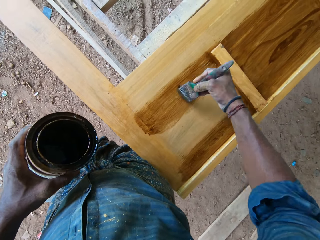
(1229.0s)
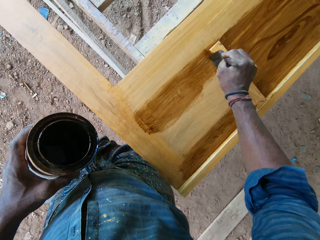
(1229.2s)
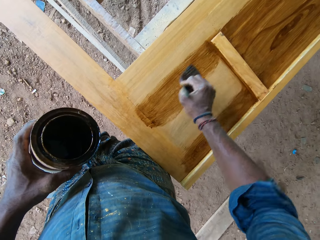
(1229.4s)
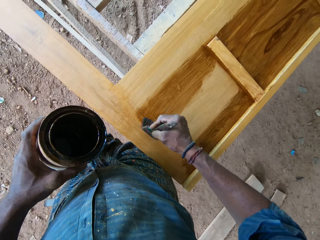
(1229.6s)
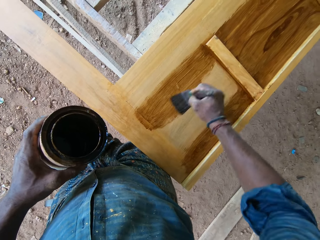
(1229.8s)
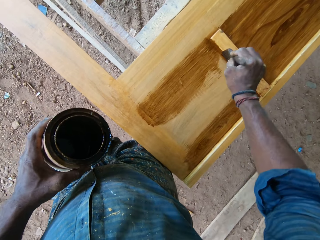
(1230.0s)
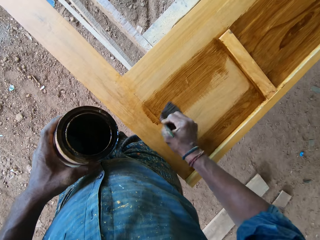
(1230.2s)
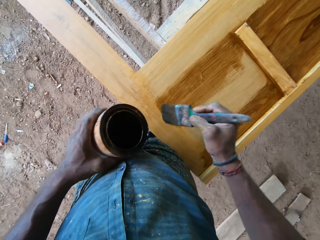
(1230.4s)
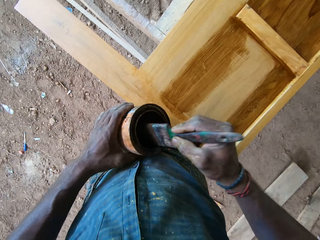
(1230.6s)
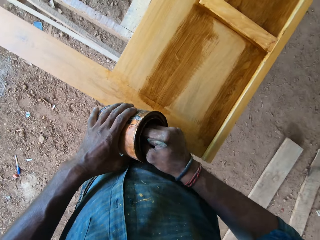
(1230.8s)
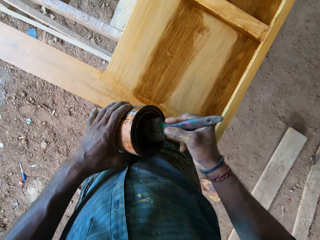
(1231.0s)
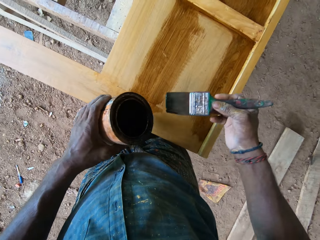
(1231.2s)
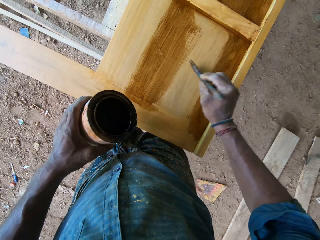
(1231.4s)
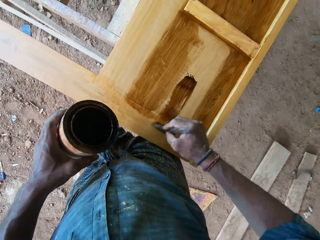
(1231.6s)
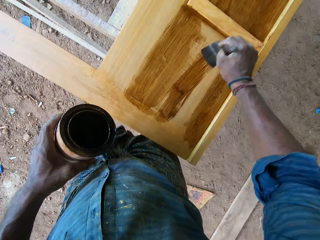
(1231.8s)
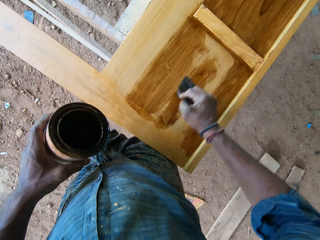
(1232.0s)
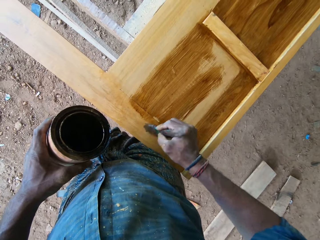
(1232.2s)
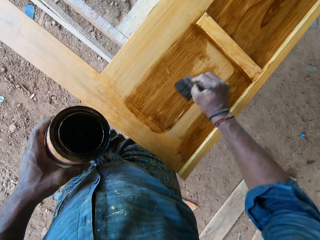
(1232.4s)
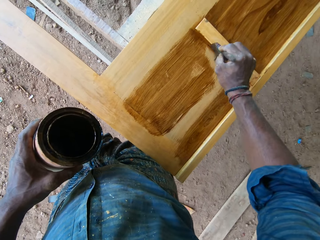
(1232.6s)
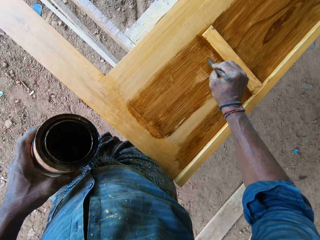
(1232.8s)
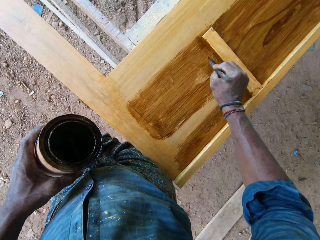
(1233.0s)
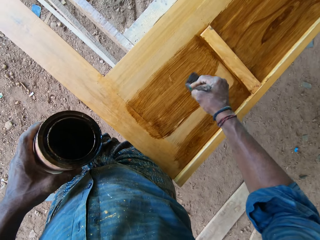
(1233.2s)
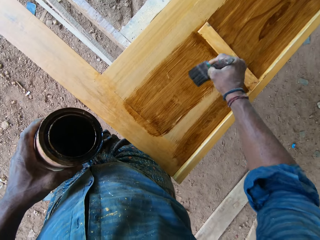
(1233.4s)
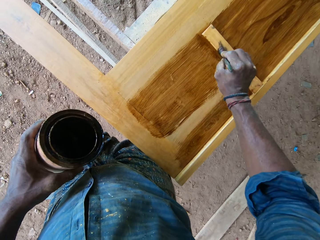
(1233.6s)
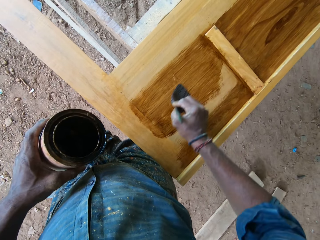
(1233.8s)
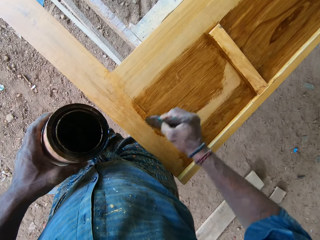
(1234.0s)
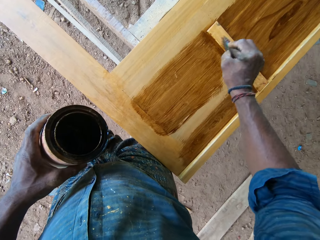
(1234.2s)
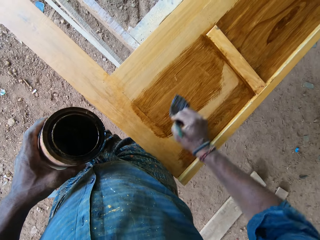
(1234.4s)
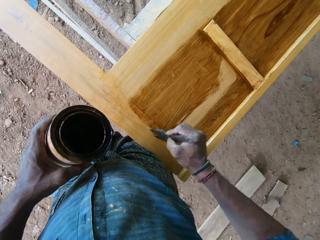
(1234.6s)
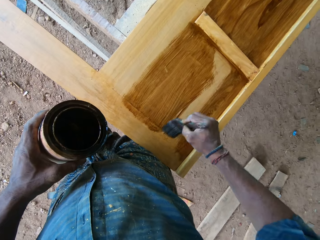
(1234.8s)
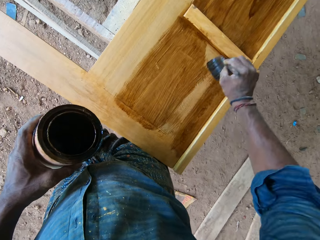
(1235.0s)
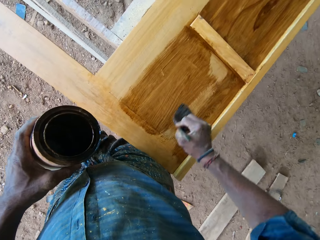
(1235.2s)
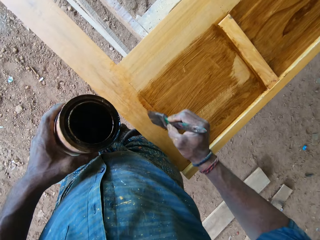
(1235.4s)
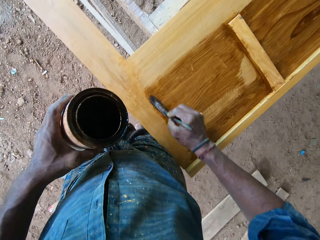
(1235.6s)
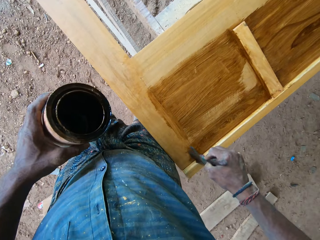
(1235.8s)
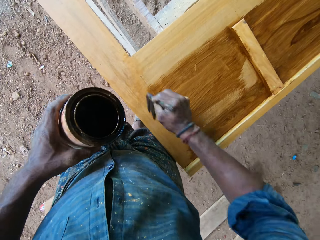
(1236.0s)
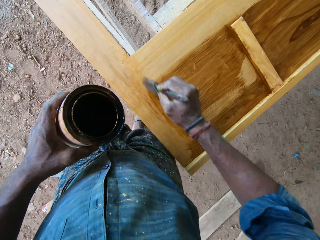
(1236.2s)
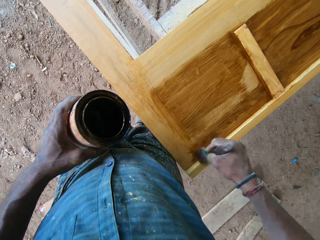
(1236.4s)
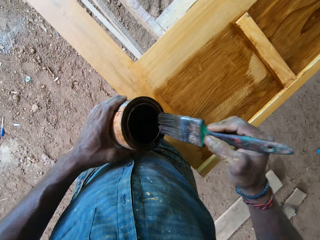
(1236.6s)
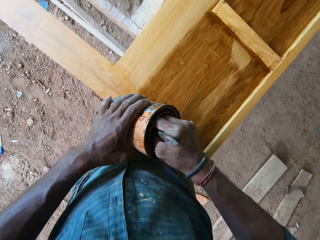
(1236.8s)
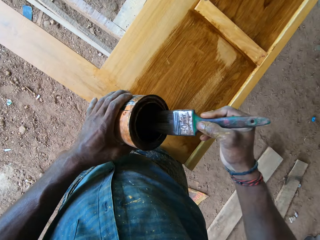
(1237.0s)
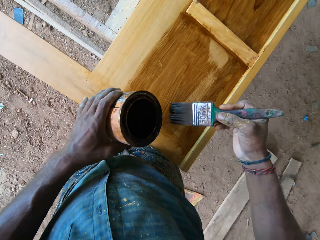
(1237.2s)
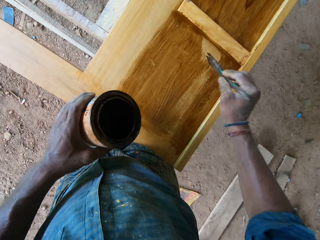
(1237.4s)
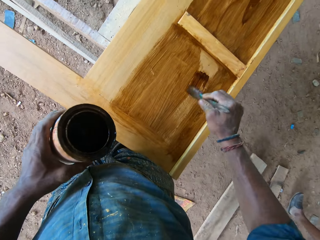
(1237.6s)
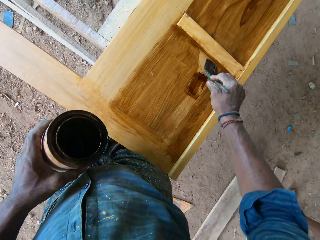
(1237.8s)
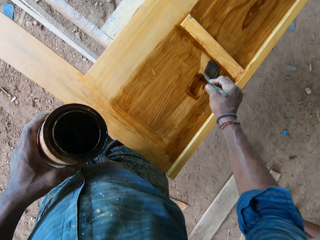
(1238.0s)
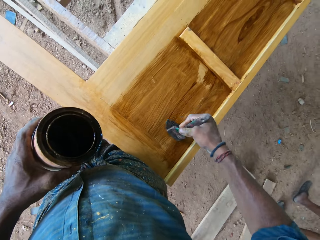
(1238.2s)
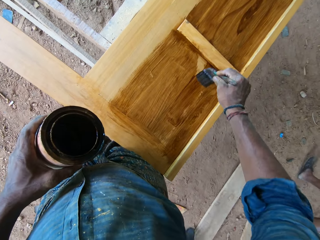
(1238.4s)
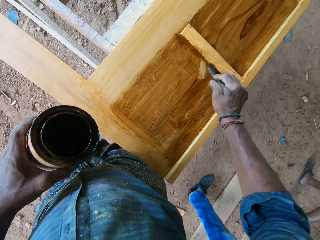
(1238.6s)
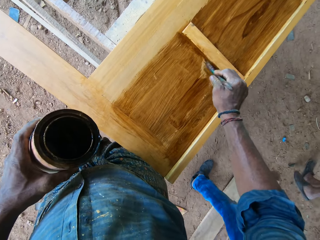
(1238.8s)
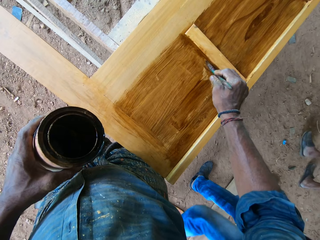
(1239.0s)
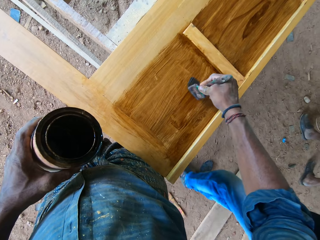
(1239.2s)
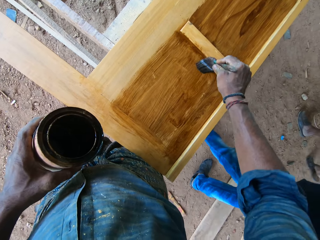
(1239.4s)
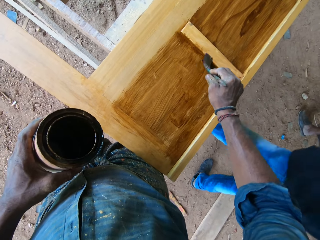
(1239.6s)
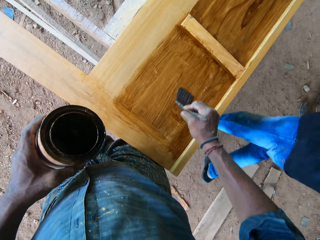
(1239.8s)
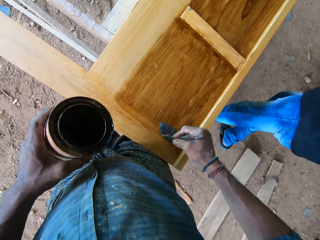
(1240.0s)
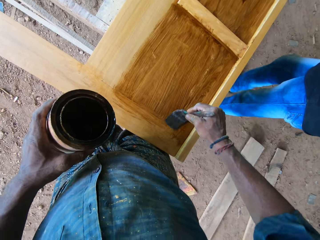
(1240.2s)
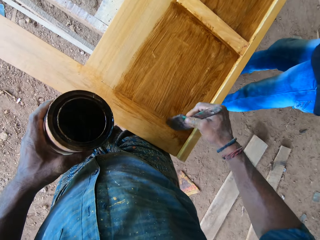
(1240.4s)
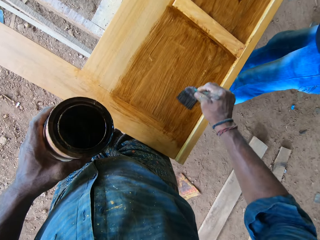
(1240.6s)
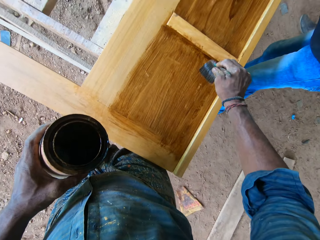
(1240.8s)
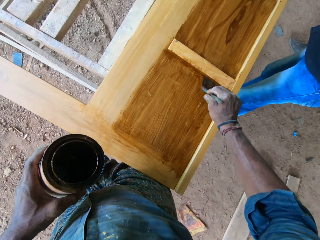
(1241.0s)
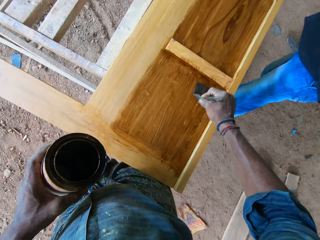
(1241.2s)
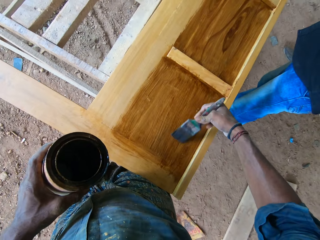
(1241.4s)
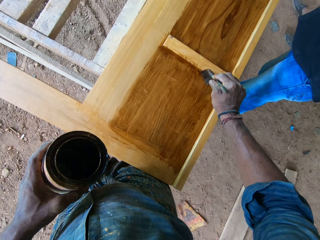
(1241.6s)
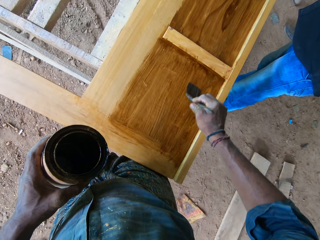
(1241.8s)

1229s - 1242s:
The camera wearer lifts the brush from the door. They scoop paint in the paint tin with the brush. They dip the brush onto the container. They remove the brush from the paint tin. They paint the door with the brush. They lift the brush from the door. They scoop paint in the brush. They remove the paint brush from the tin. They paint the door with the paint brush. A person walks around with another person in the workshop. The camera wearer paints the door with the paint brush.

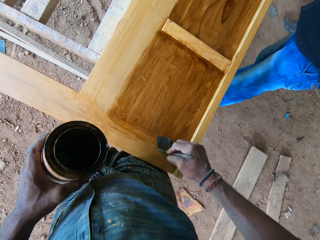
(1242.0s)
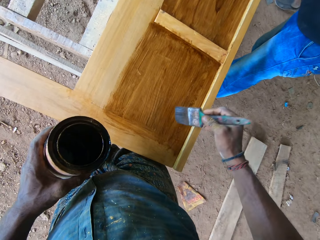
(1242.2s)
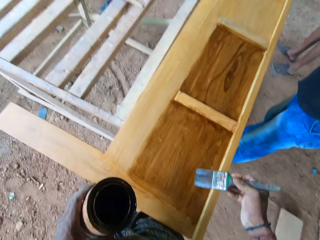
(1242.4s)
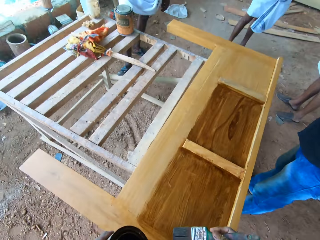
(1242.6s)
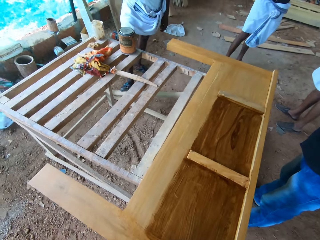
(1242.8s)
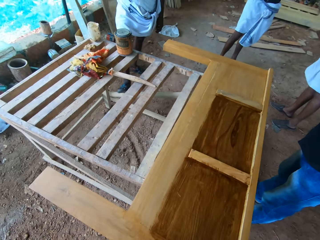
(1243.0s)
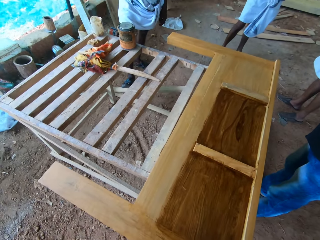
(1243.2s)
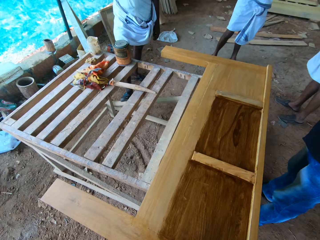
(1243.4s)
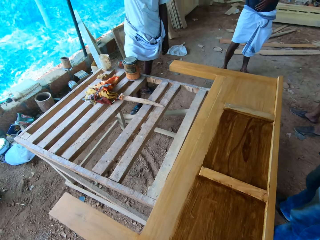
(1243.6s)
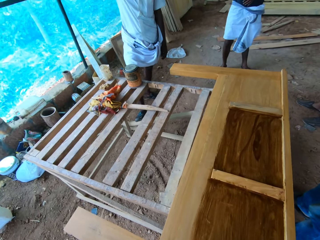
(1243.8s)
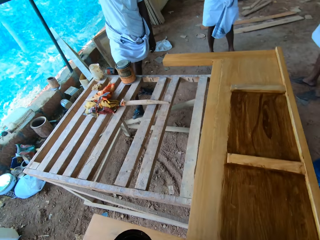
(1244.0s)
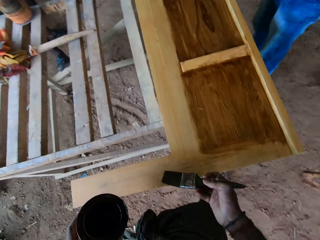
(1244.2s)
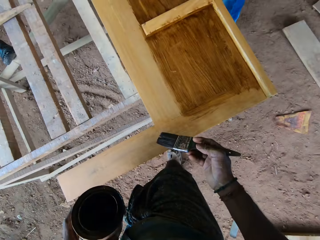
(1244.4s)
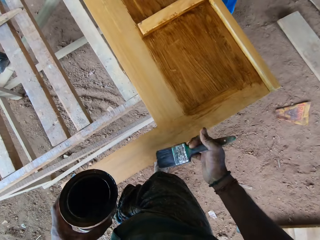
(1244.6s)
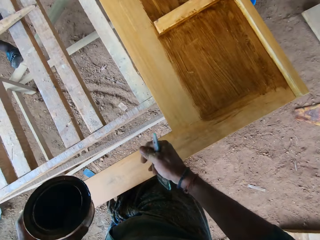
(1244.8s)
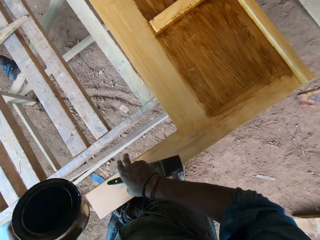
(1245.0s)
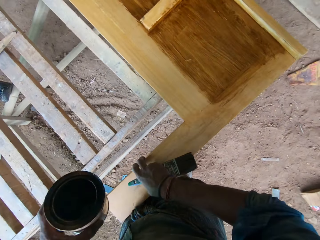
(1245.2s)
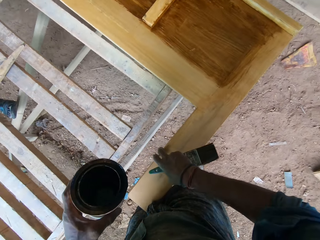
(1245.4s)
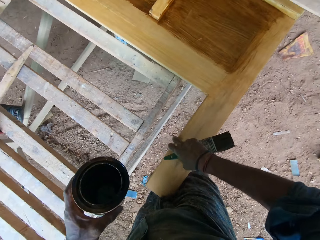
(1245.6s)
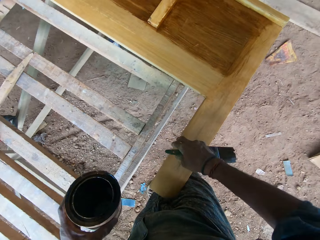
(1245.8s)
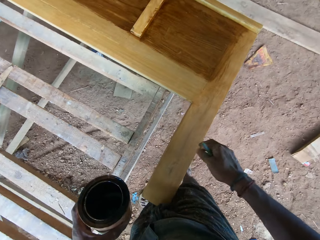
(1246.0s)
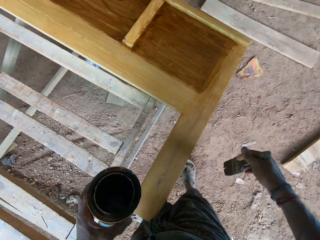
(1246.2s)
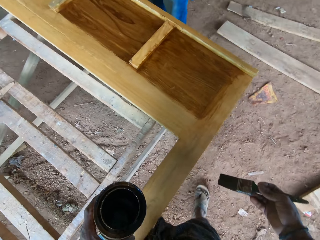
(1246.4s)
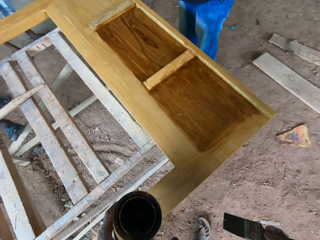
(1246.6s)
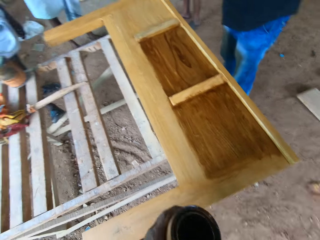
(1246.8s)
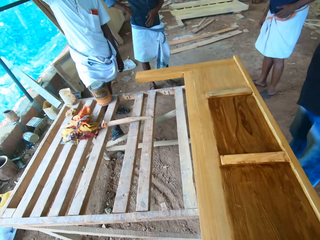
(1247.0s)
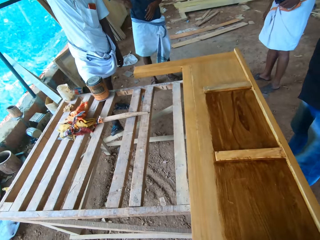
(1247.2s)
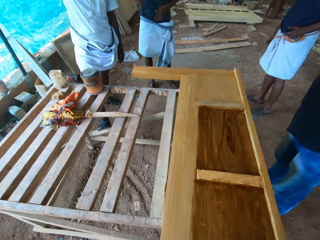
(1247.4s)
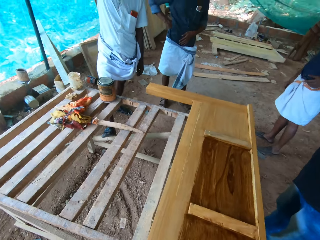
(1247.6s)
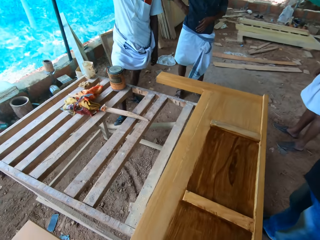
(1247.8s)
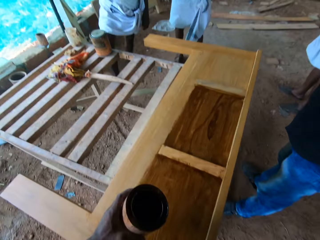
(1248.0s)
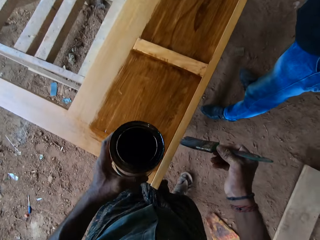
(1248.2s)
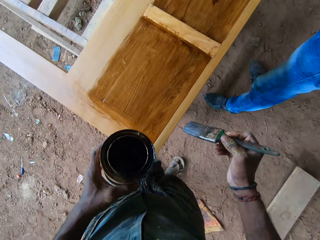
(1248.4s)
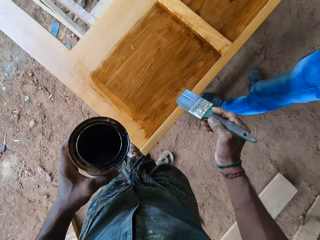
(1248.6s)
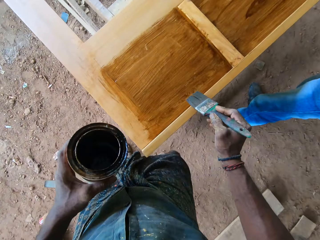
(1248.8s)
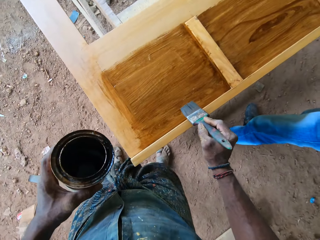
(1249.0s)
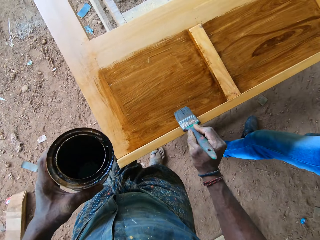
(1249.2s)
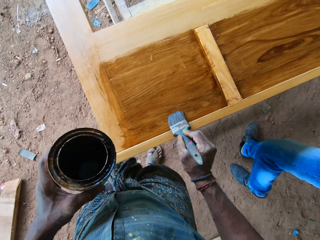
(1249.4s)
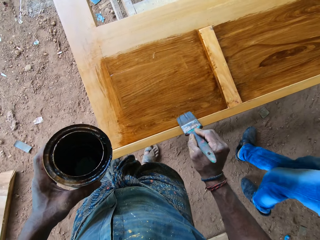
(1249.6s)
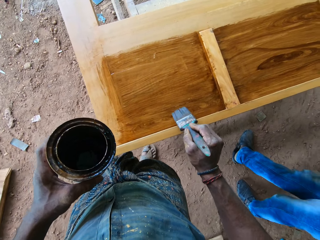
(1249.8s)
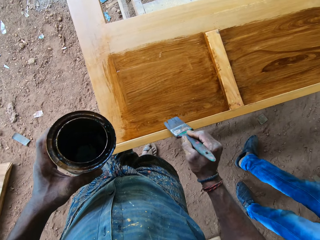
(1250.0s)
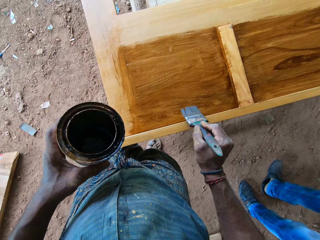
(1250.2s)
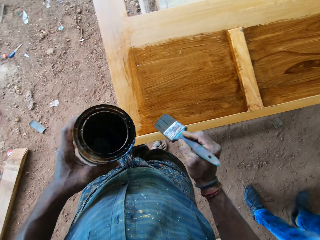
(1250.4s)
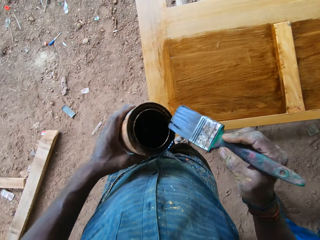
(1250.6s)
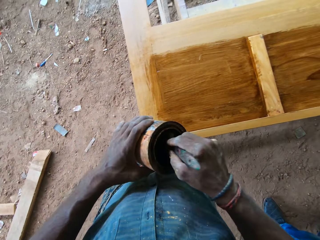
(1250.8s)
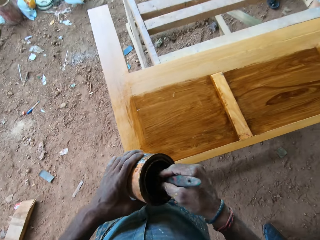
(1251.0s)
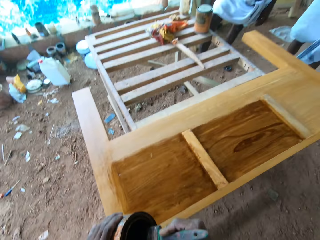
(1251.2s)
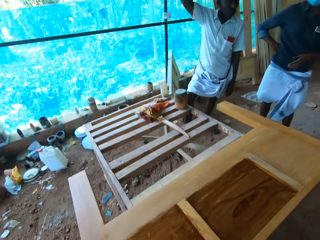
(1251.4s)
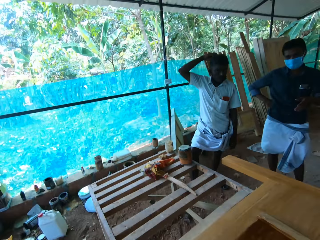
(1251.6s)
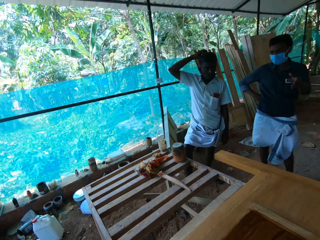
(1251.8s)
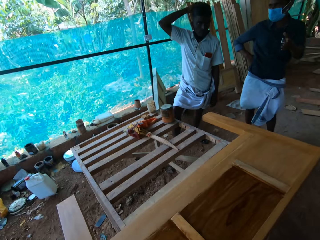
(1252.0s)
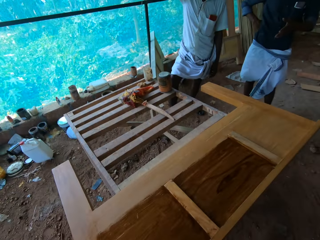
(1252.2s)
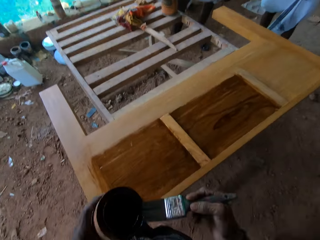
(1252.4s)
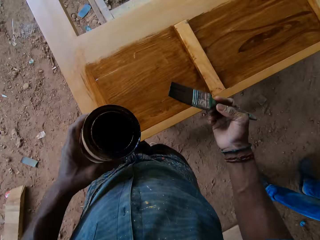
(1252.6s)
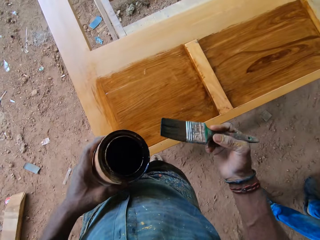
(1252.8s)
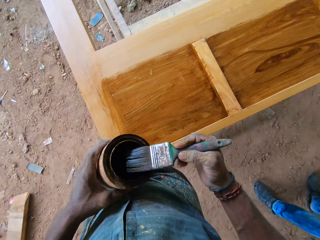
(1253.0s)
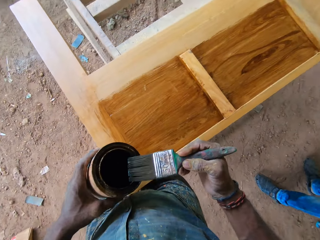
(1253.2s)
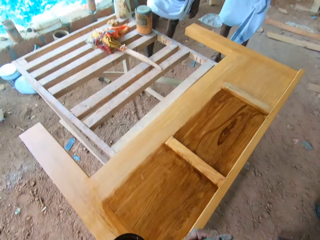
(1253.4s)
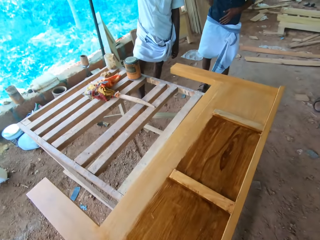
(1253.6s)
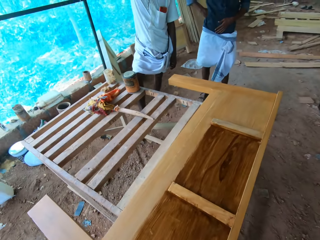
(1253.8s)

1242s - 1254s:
A person and another person stand near the camera wearer. The camera wearer lifts the brush from the door. They look around. They walk around. They hold the brush well with the right hand. They turn the brush. They move the door. They look around. They walk around. They hold the brush near the door. They paint the door with the brush. A third person walks around. The camera wearer scoops paint in the paint tin with the brush. They dip the brush onto the container. They remove the brush from the paint tin. The second person gestures. The first person touches their head. The camera wearer looks ahead. They remove the brush from the paint tin. They wipe excess paint from the brush on the tin edges.
